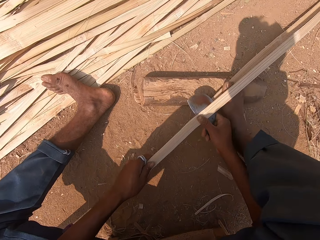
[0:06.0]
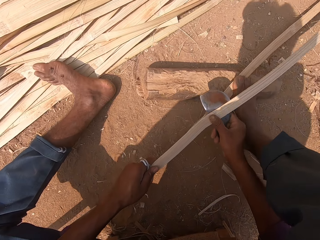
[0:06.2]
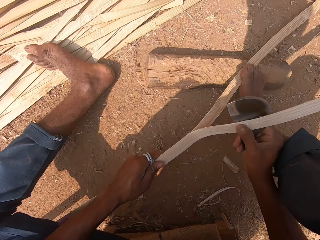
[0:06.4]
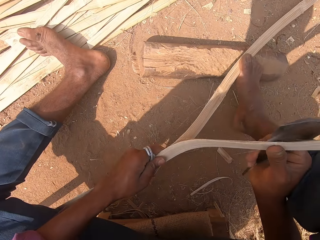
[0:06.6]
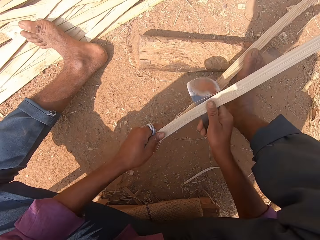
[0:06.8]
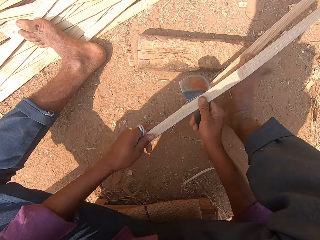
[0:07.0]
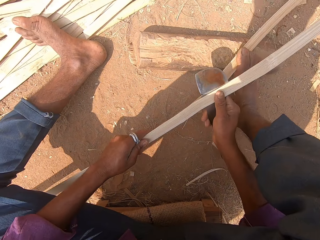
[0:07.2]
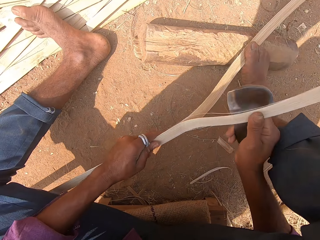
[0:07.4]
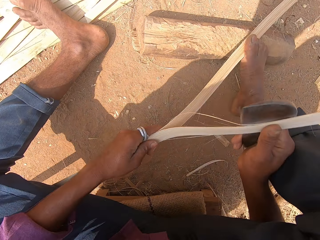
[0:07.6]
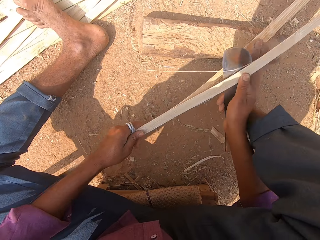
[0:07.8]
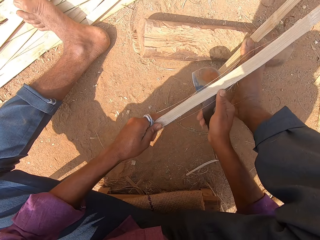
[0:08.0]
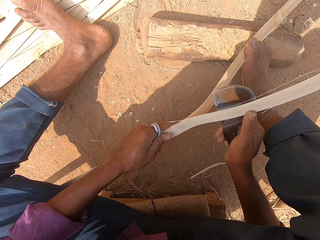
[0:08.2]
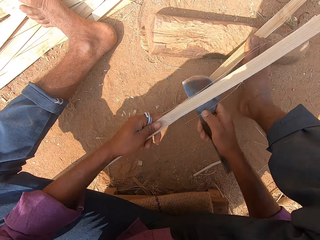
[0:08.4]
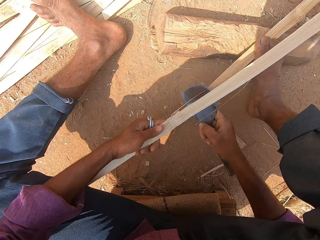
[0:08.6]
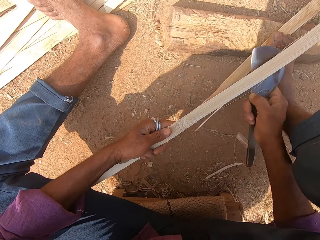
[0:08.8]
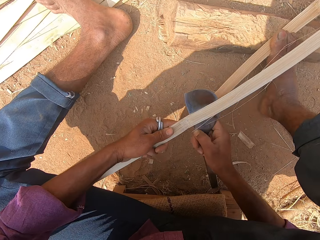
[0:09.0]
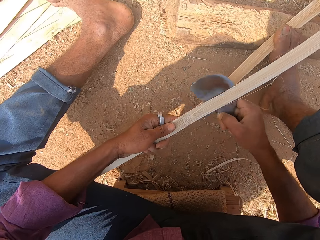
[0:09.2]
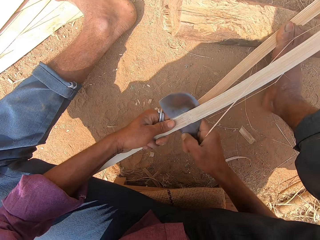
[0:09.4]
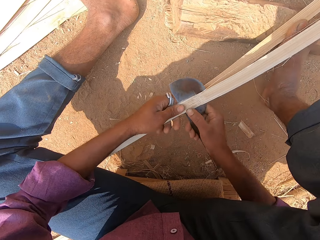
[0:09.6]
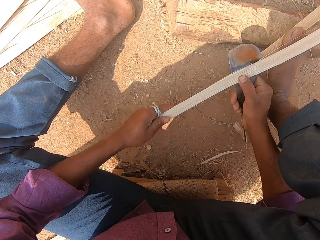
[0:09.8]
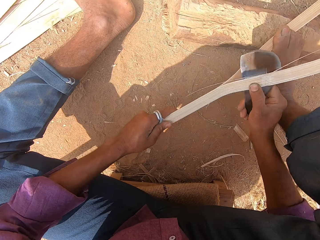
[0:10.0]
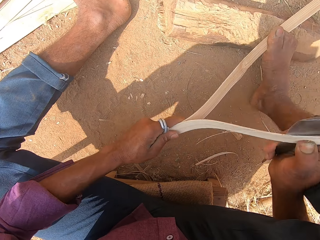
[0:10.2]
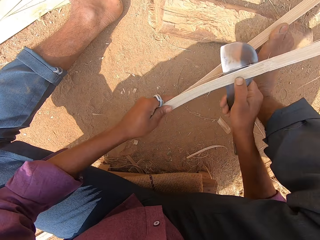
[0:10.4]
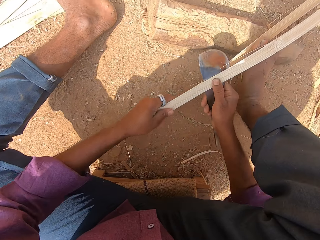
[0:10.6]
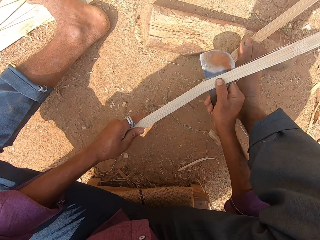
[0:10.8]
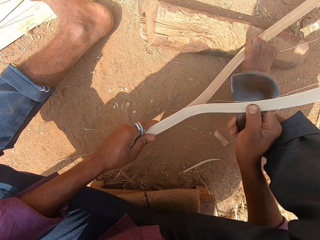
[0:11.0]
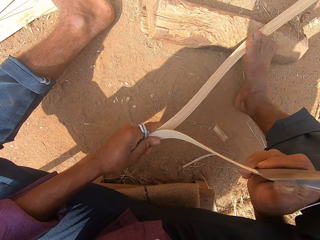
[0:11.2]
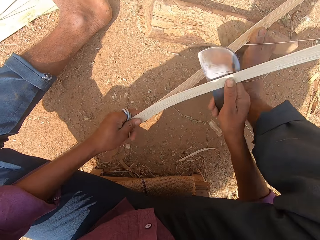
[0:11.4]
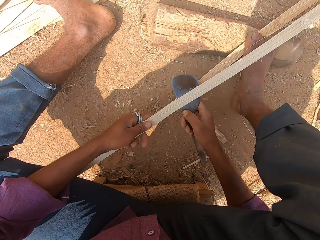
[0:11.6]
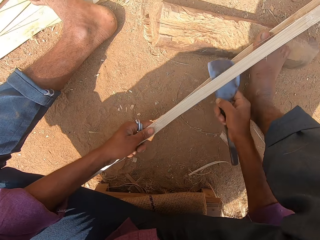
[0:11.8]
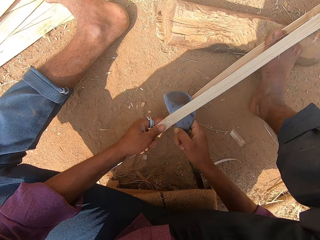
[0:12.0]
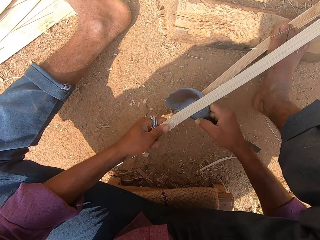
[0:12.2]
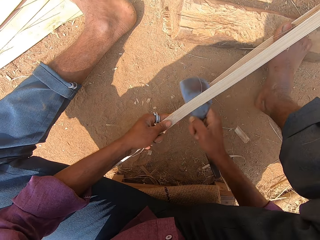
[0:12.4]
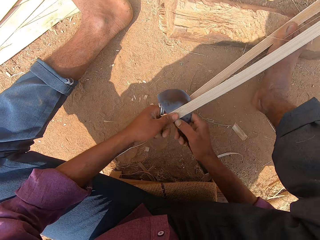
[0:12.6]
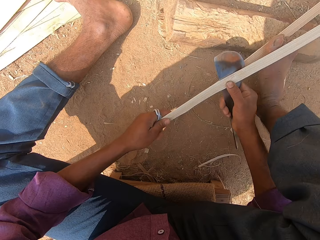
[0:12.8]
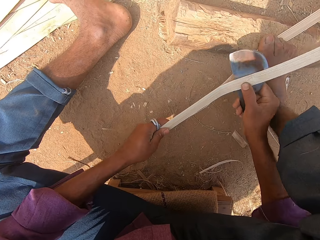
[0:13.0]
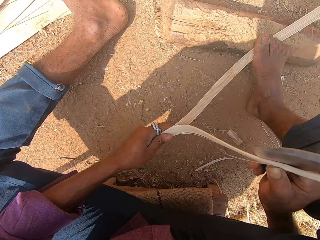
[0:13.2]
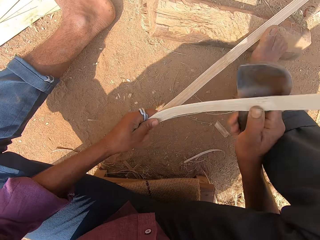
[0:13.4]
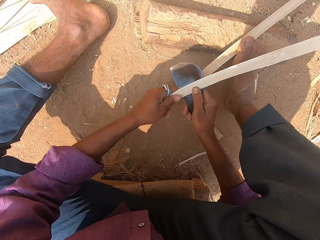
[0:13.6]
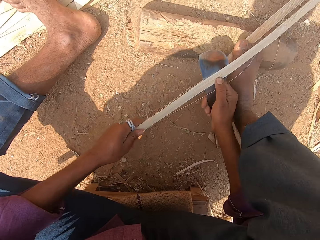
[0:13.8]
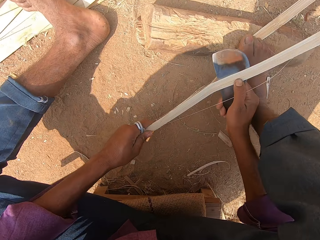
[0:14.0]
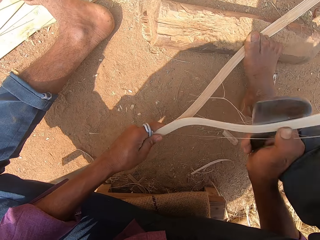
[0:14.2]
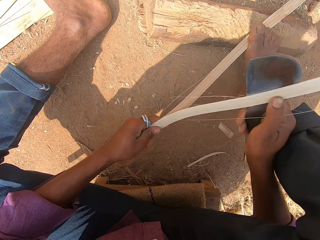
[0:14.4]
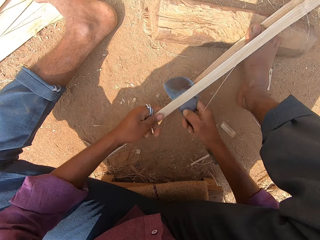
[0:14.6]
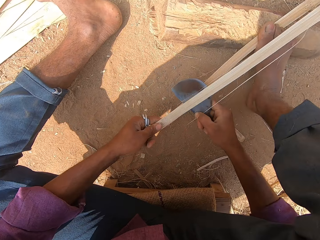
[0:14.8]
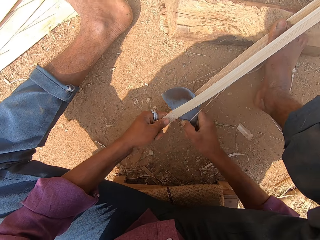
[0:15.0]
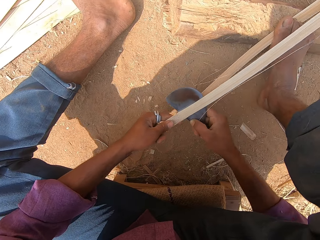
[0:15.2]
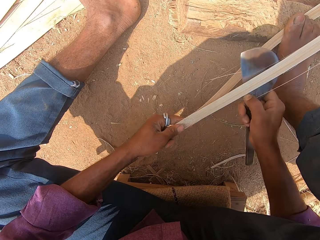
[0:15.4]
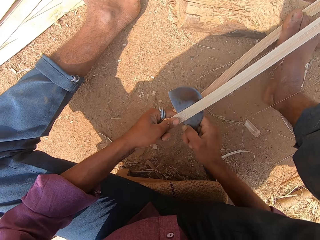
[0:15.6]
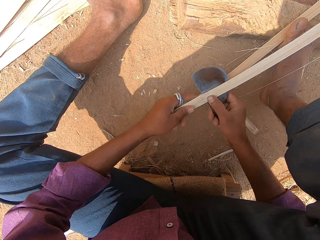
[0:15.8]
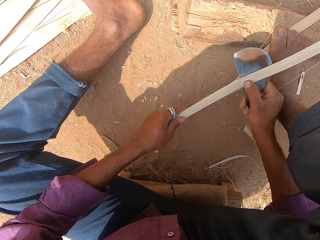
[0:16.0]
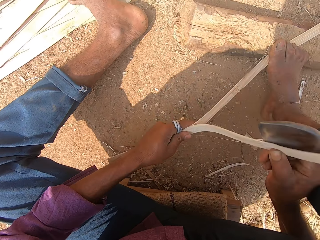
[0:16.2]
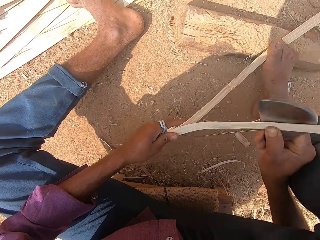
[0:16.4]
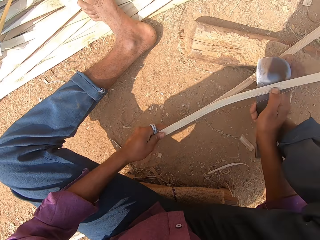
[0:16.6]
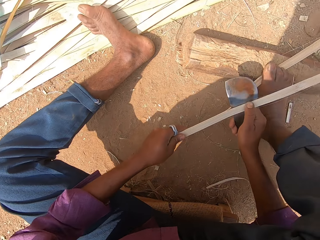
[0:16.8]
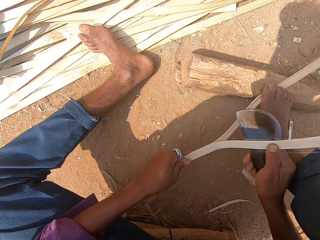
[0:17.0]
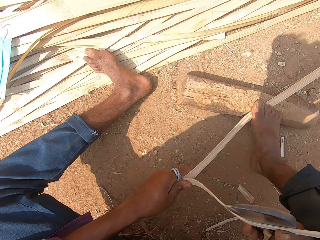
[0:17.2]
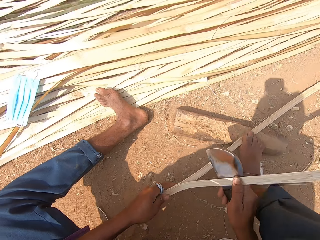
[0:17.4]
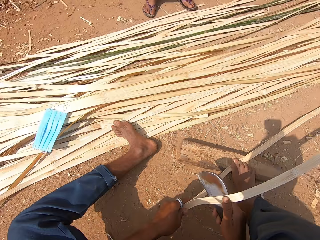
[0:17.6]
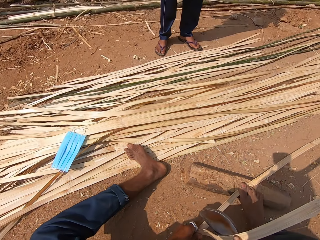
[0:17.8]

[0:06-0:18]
The camera wearer cuts the bamboo strip in his left hand with the curved blade in his right hand. He pulls the bamboo strip in his left hand with the curved blade in his right hand. He cuts the bamboo strip in his left hand with the curved blade in his right hand. He pulls the bamboo strip in his left hand with the curved blade in his right hand. He cuts the bamboo strip in his left hand with the curved blade in his right hand. He pulls the bamboo strip in his left hand with the curved blade in his right hand.

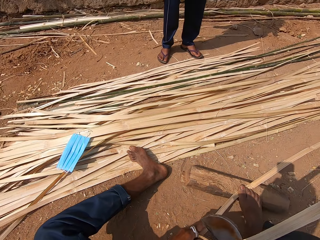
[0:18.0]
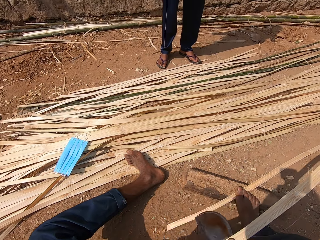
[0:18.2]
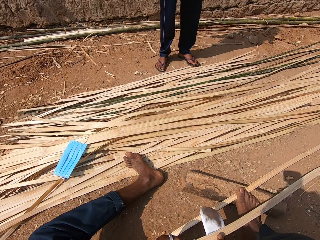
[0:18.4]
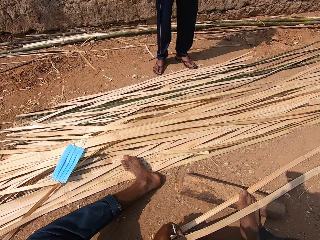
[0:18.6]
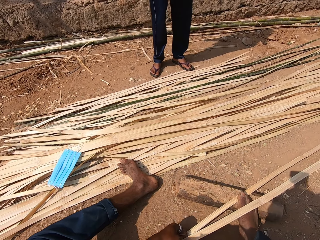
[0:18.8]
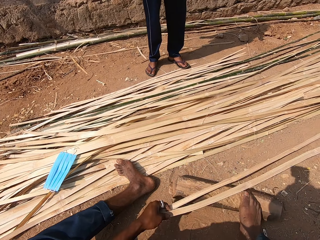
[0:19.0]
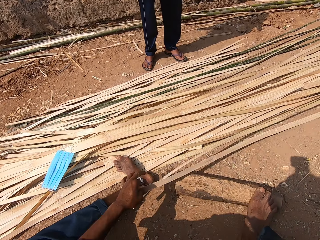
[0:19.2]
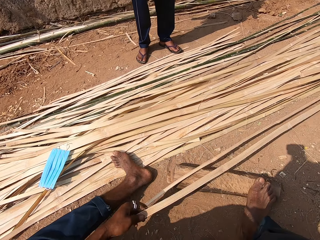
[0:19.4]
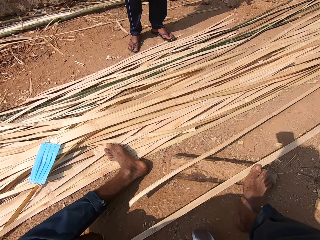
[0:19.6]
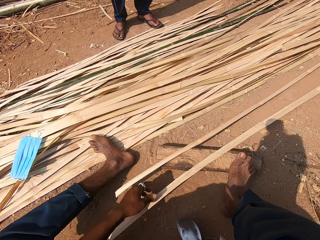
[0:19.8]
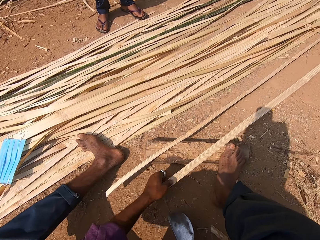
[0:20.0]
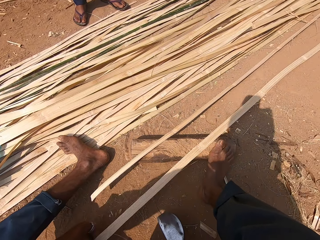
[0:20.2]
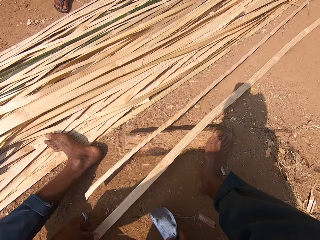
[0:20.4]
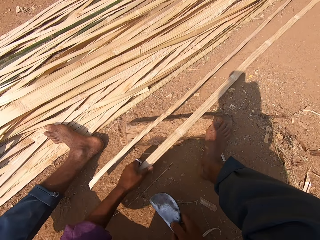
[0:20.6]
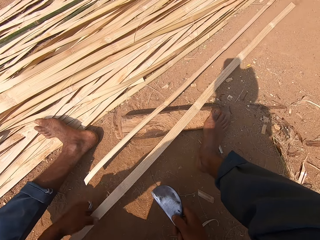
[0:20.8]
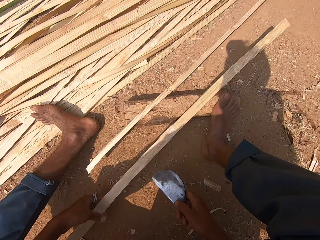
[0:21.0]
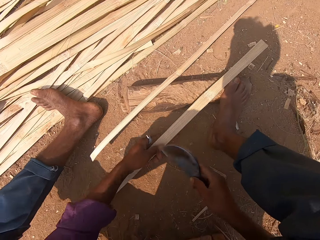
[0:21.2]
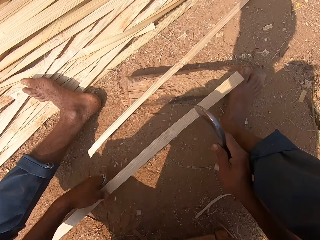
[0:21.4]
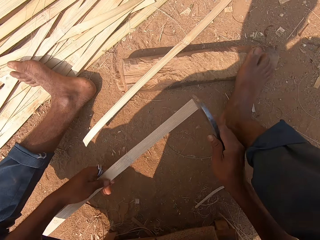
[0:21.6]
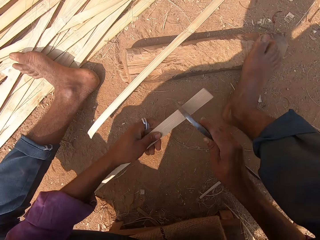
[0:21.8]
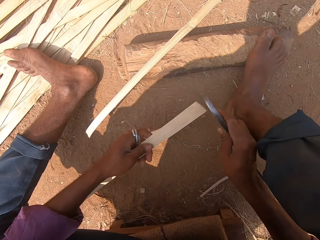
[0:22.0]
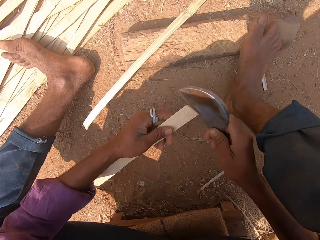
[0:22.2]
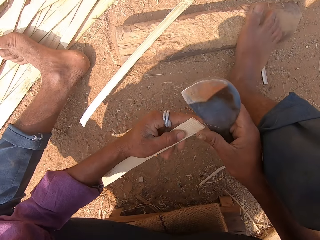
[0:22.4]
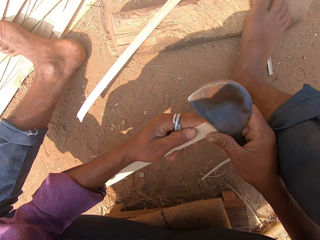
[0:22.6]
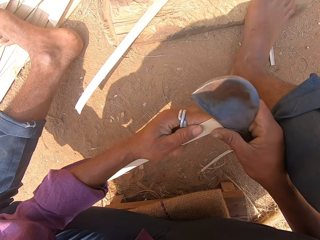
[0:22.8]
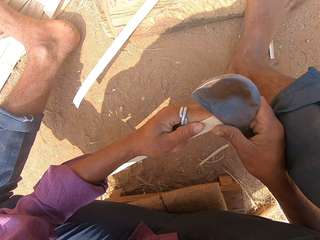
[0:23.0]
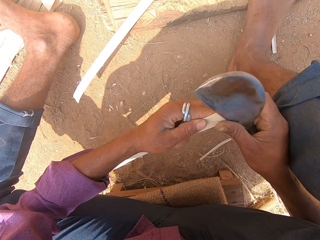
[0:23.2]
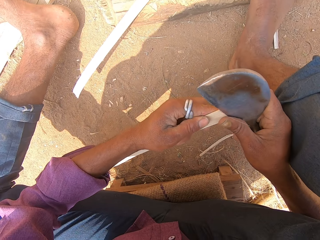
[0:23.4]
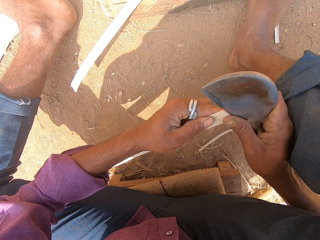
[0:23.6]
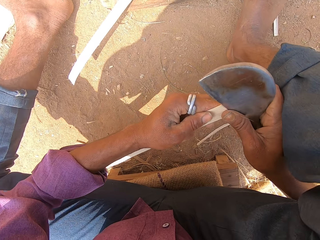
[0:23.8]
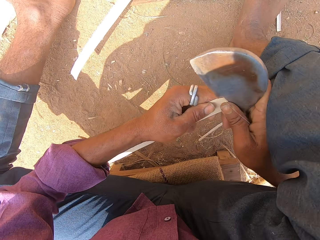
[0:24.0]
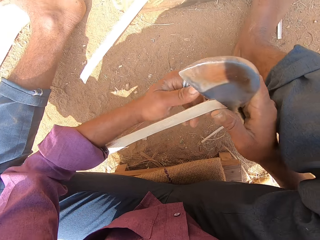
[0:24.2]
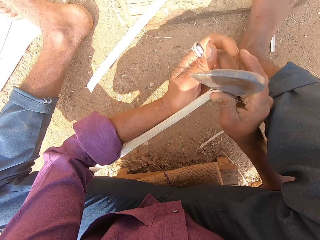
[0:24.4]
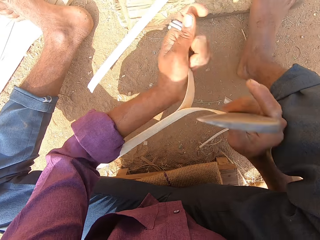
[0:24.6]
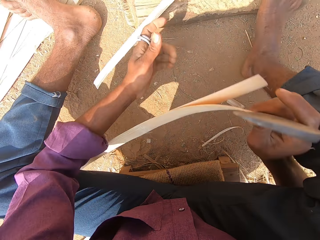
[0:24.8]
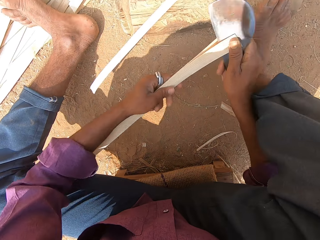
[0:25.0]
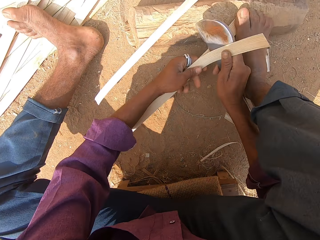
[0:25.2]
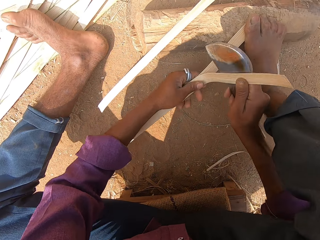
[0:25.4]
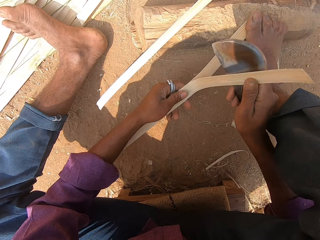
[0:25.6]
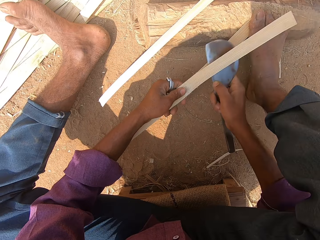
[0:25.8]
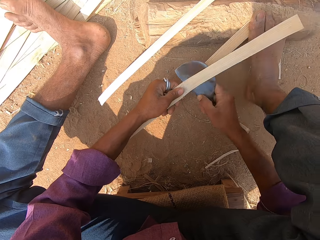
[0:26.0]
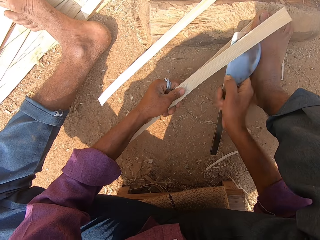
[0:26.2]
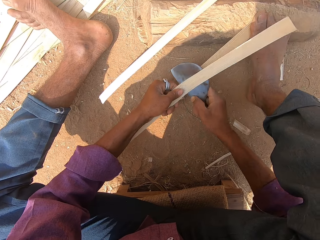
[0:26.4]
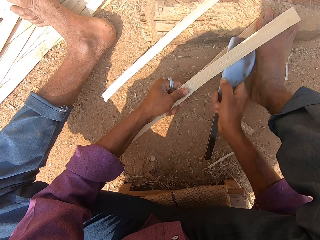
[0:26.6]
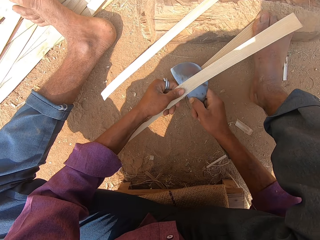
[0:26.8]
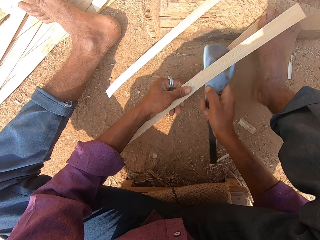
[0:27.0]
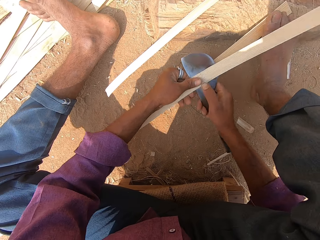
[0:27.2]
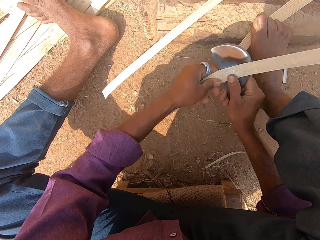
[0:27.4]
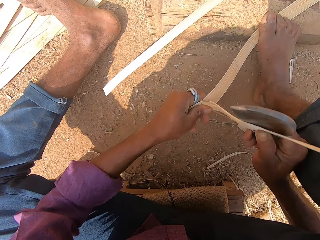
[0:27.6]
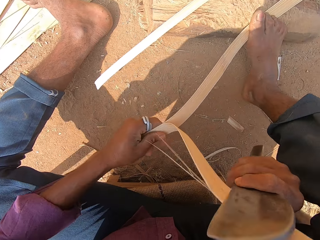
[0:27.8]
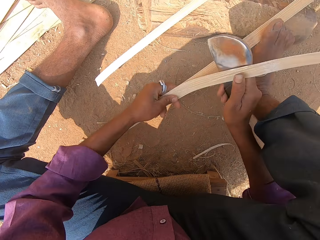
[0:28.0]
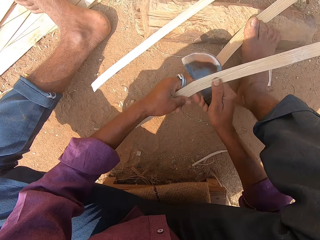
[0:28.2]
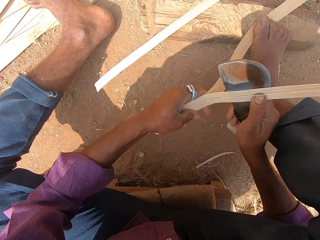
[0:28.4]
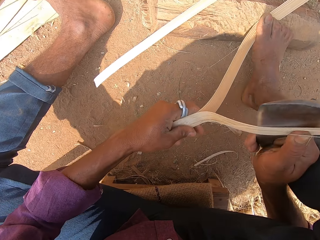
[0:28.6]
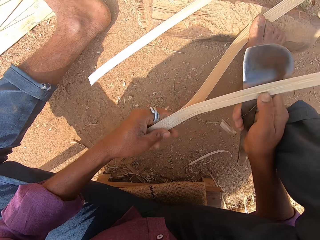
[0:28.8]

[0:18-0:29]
The camera wearer cuts the bamboo strip or culm in his left hand with the curved blade or big knife in his right hand. He drops the bamboo strips on the ground with his left hand. He moves the bamboo strip on the ground with his left hand. He pulls the bamboo culm with his left hand. He holds the big knife with his right hand. He cuts the bamboo strip in his left hand with the curved blade in his right hand. He divides the bamboo strip with both hands. He holds the bamboo strip with his right hand. He holds the bamboo strip with both hands. He pulls the bamboo strip in his left hand with the curved blade in his right hand. He cuts the bamboo strip in his left hand with the curved blade in his right hand. He pulls the bamboo strip in his left hand with the curved blade in his right hand.
